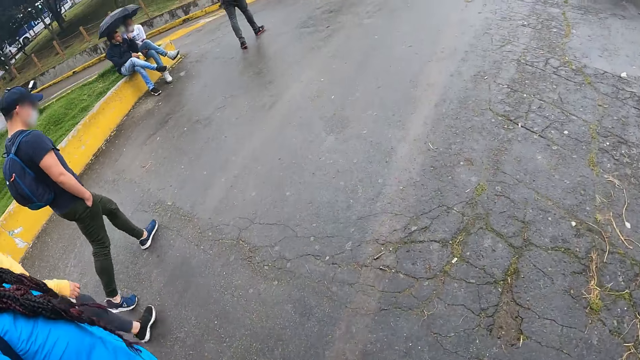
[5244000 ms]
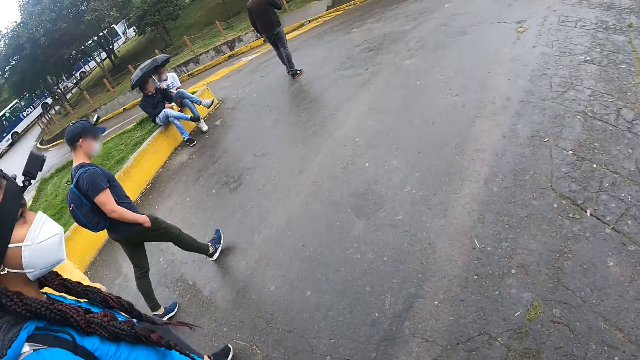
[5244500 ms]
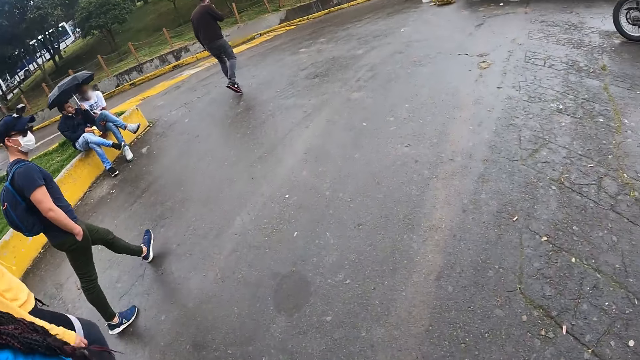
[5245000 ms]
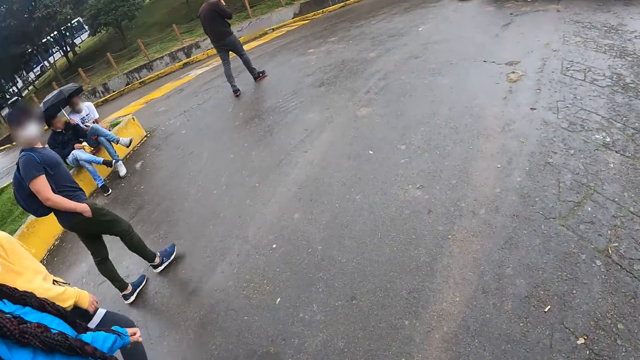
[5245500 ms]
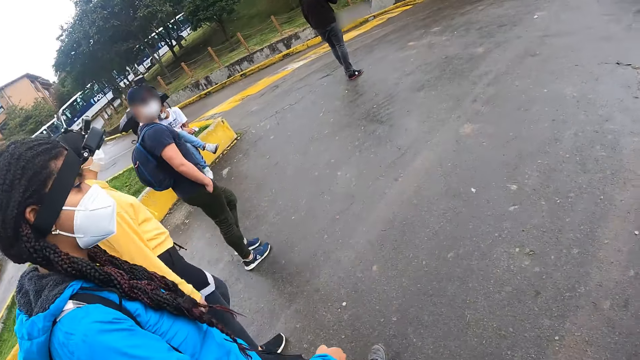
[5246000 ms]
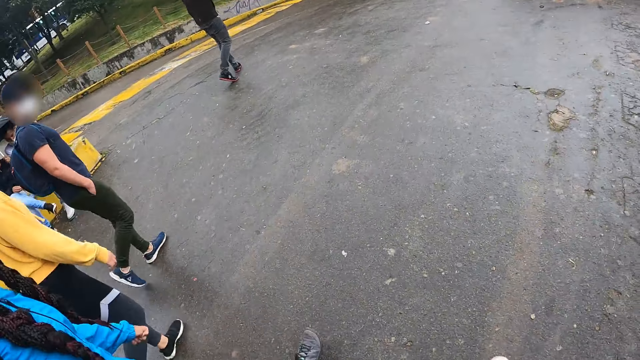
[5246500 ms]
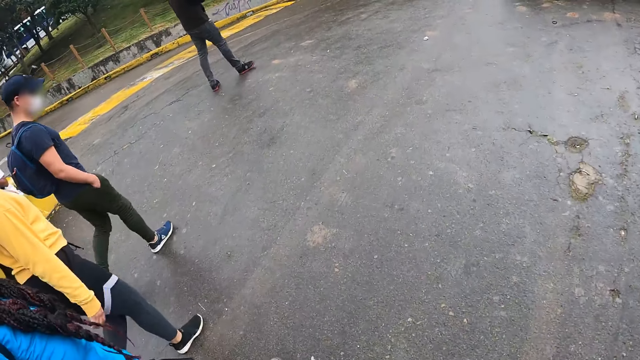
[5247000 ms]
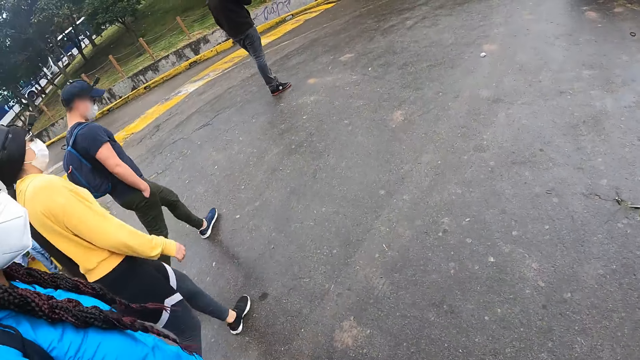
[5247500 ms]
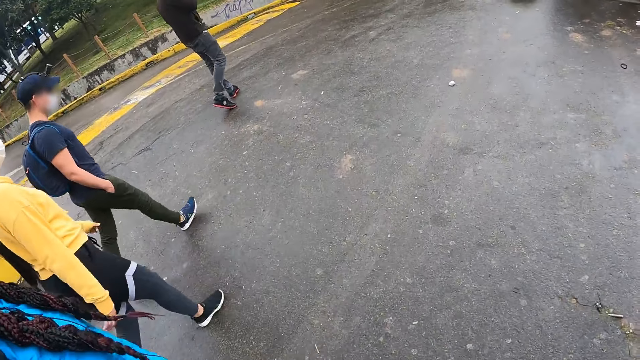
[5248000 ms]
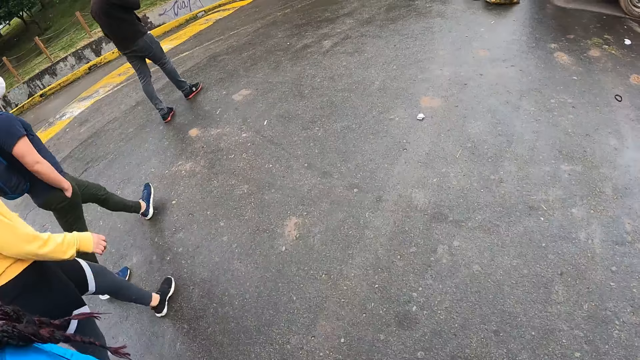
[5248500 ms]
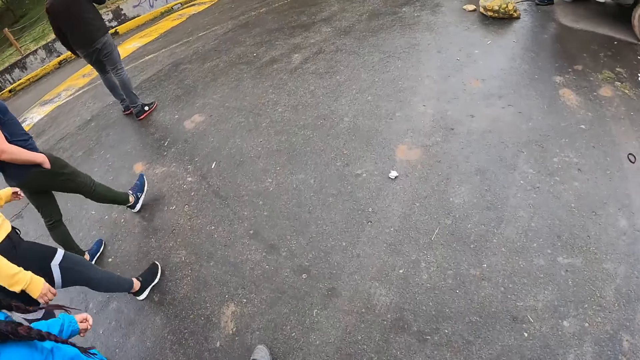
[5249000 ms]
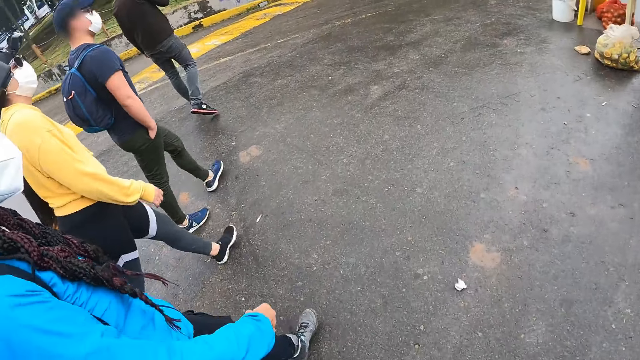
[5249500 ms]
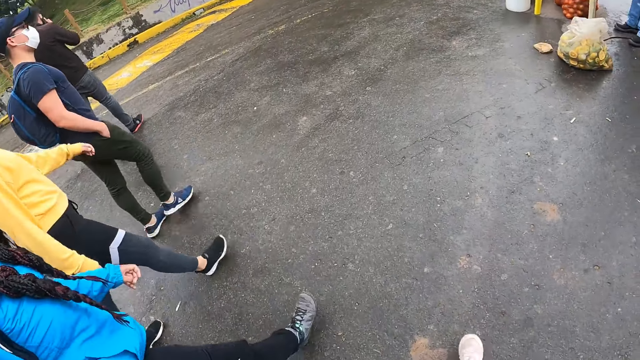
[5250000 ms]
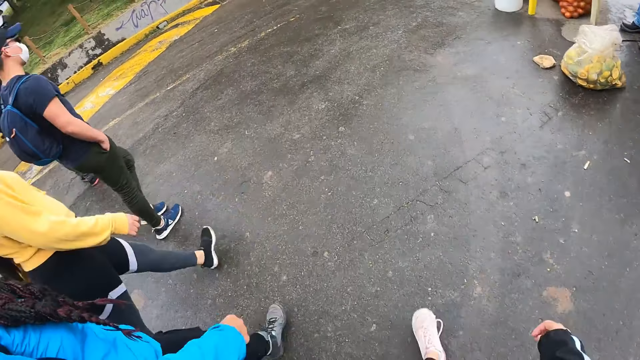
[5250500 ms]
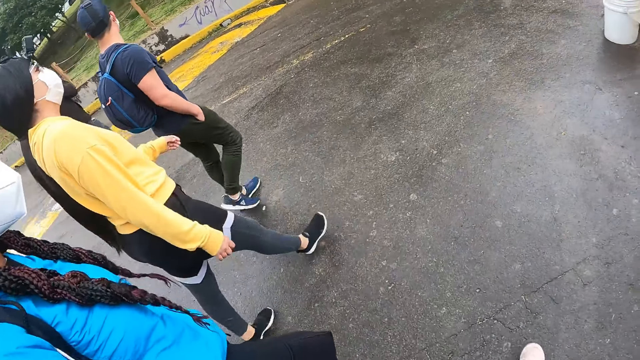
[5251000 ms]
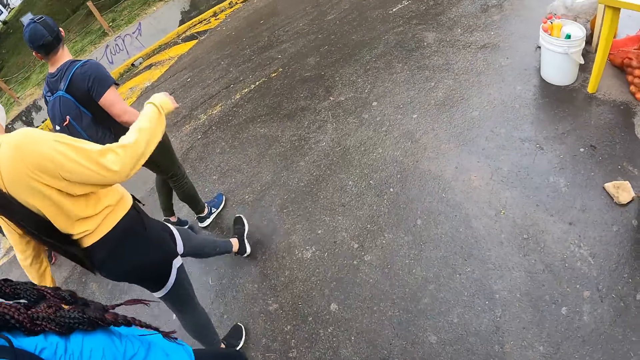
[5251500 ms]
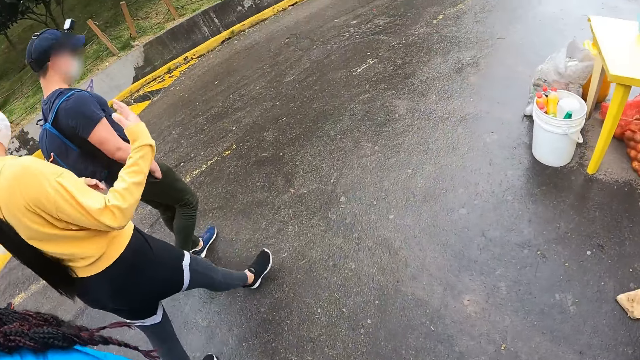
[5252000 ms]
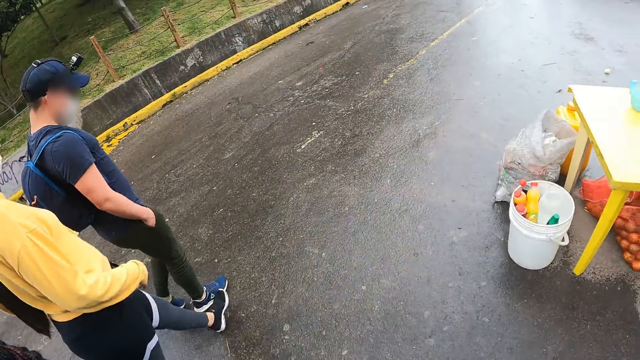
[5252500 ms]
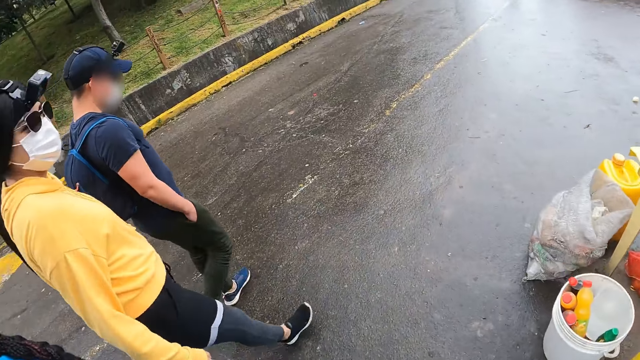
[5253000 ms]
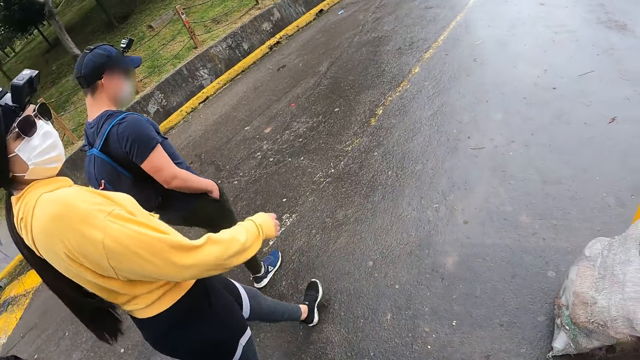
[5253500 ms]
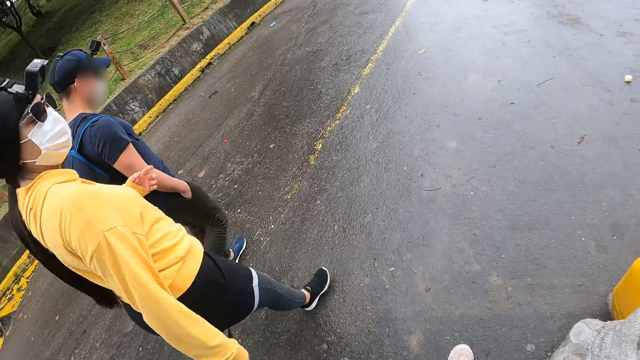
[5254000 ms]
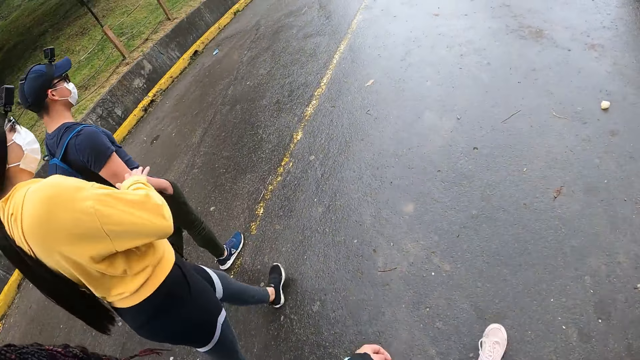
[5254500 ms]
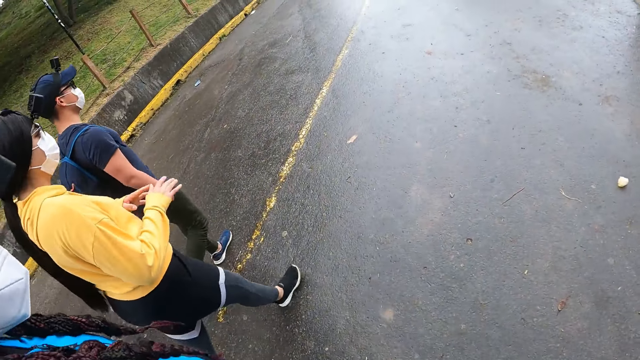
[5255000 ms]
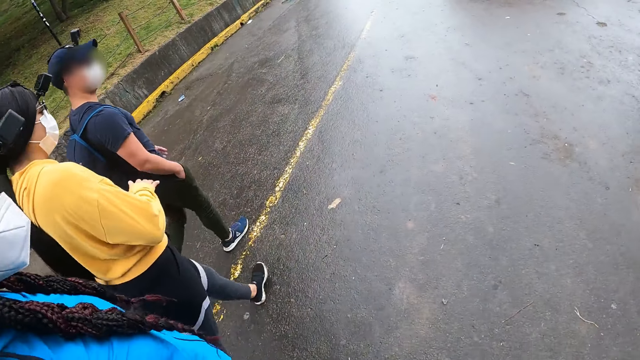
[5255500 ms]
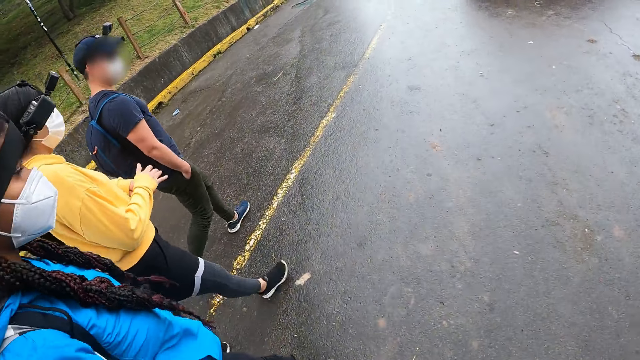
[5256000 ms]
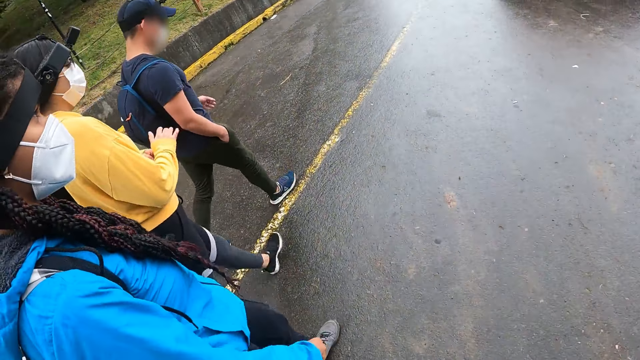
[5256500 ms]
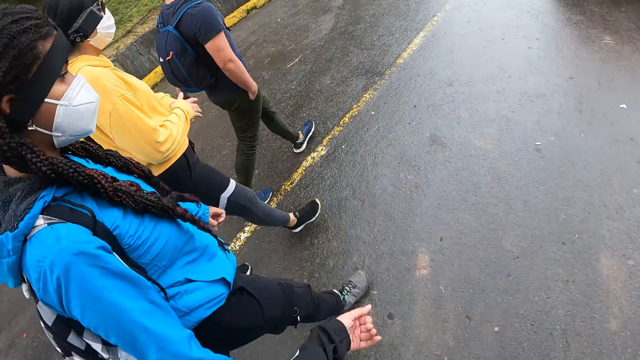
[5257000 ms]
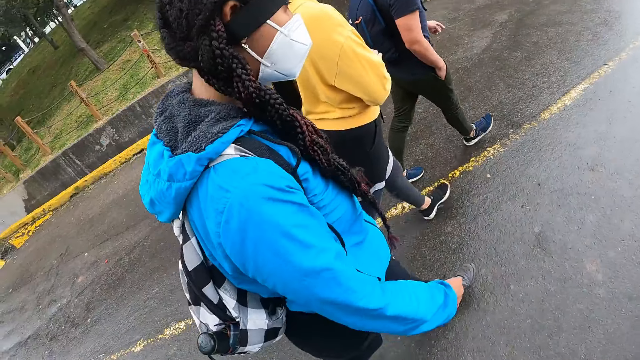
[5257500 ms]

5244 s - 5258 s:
A man looks around a road. The camera wearer walks on the road. A lady moves her hand. The lady looks around the road. The lady rubs her left hand with her right palm.

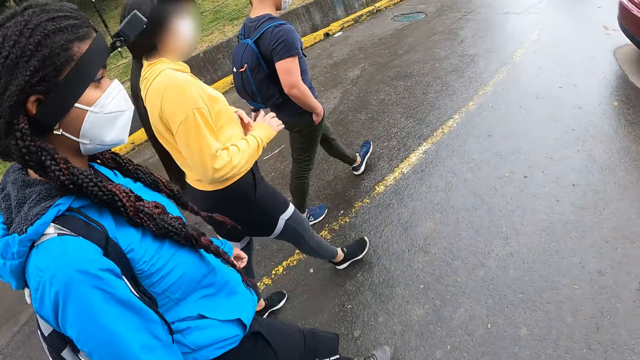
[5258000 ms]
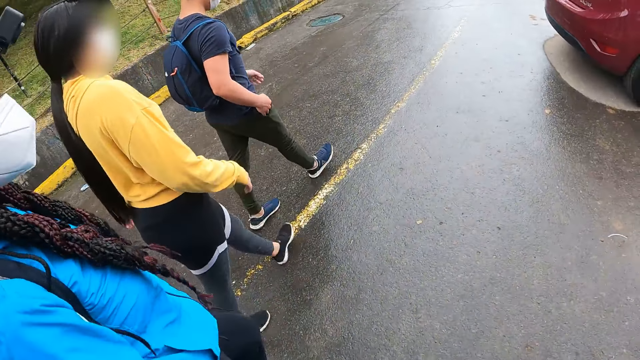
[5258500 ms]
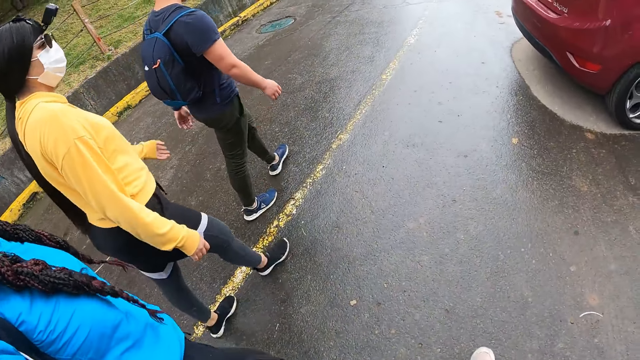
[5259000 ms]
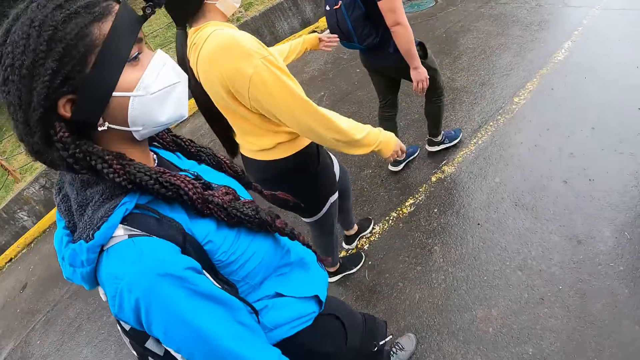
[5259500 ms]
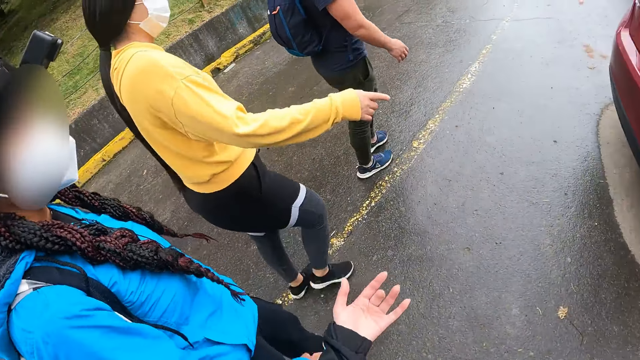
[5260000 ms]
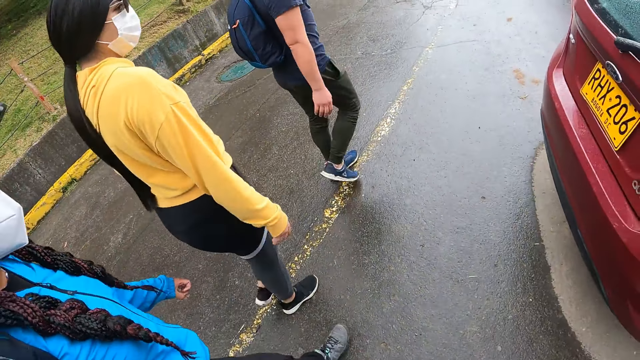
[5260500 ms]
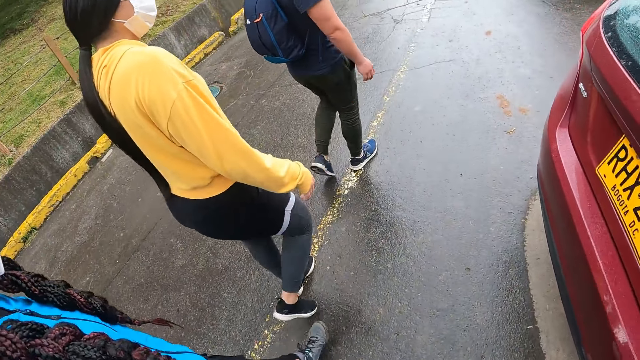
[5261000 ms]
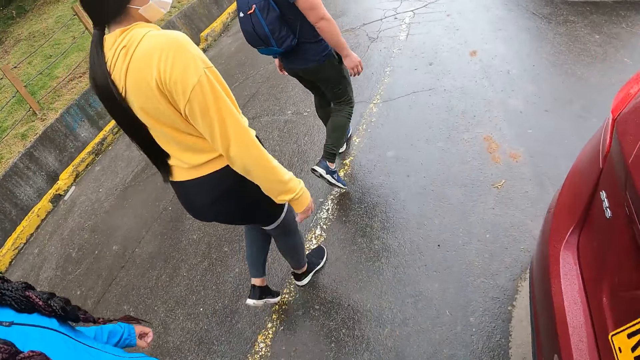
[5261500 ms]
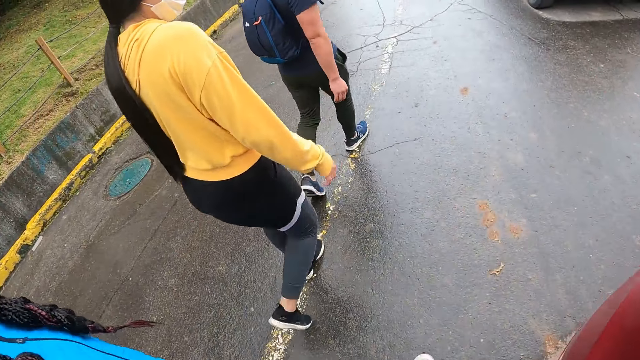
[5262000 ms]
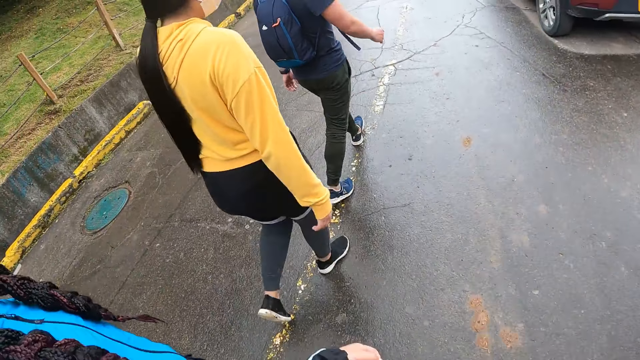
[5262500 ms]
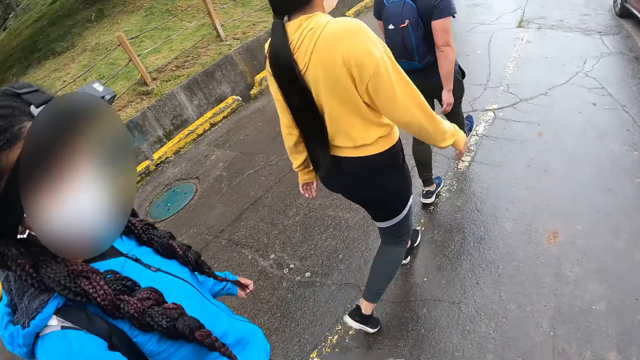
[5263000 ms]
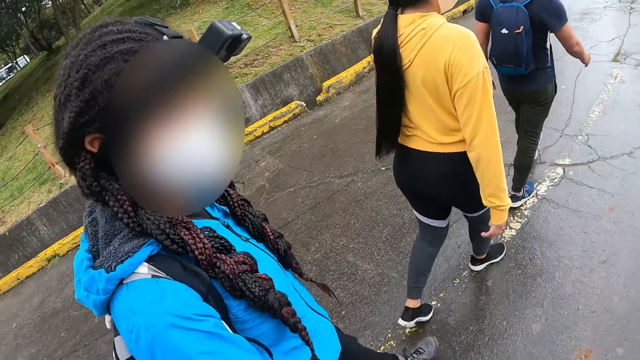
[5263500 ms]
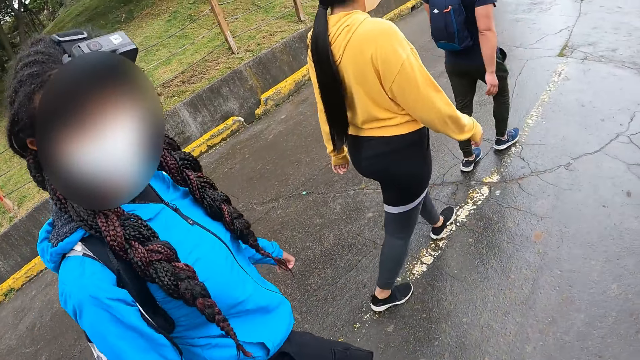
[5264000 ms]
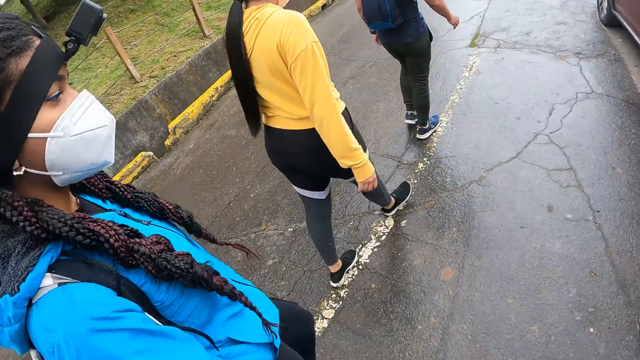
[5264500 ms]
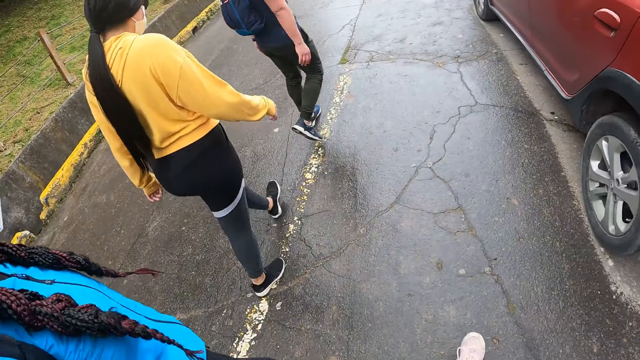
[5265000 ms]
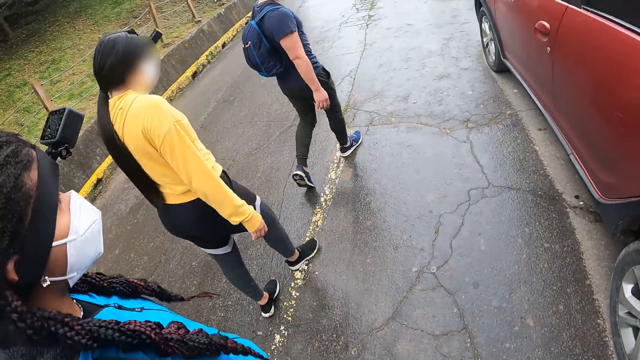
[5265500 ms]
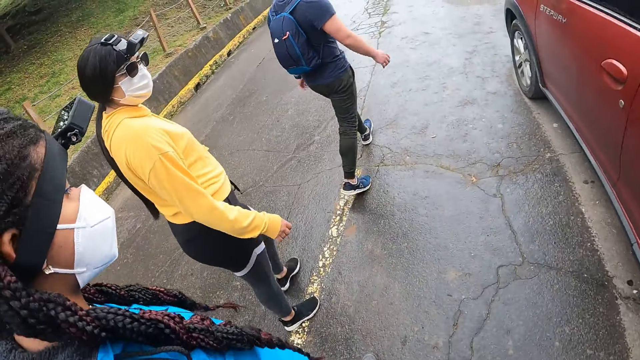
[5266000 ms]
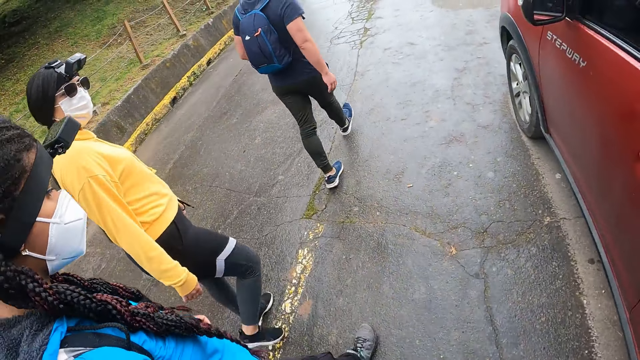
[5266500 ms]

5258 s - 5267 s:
The camera wearer looks around a road. A woman hits a man's bag with her left hand. The woman points at a red car with her right hand. The camera wearer interacts with a lady. The lady interacts with the camera wearer.
